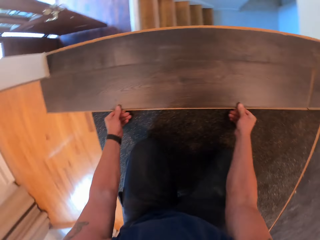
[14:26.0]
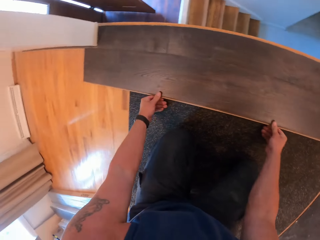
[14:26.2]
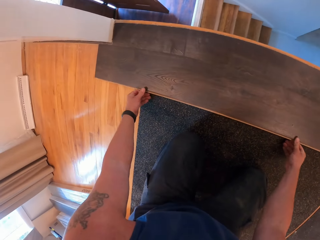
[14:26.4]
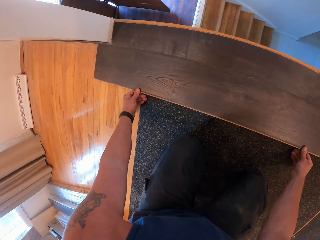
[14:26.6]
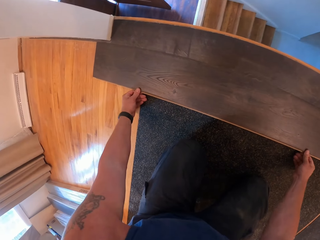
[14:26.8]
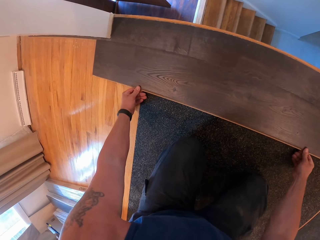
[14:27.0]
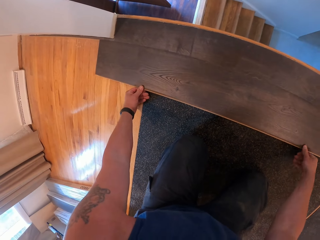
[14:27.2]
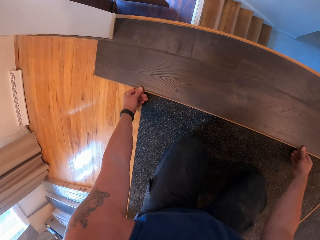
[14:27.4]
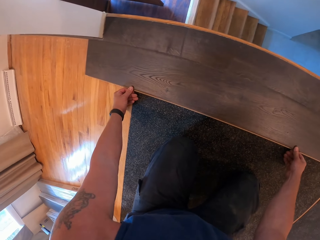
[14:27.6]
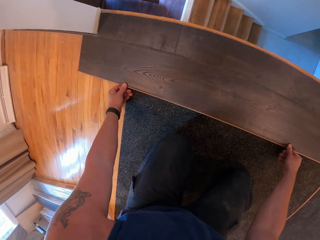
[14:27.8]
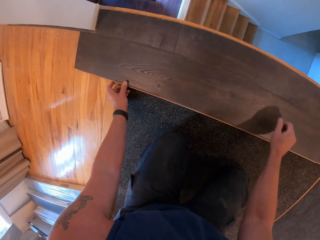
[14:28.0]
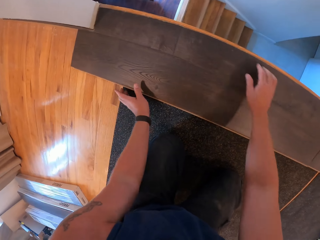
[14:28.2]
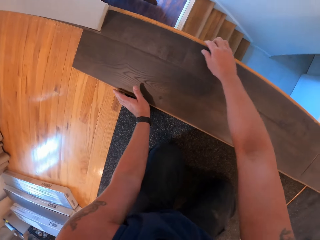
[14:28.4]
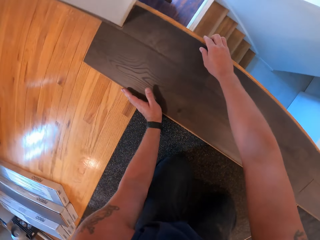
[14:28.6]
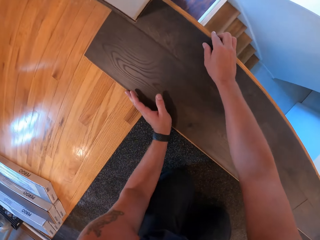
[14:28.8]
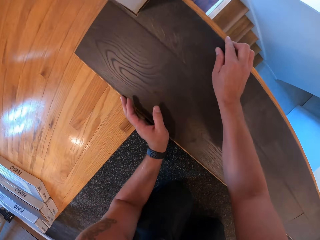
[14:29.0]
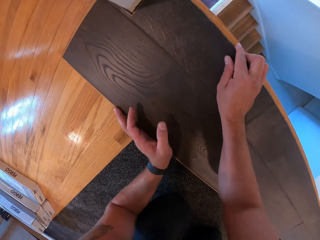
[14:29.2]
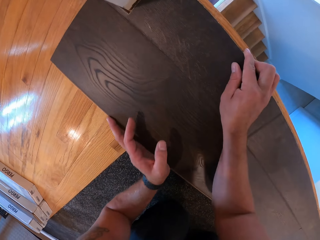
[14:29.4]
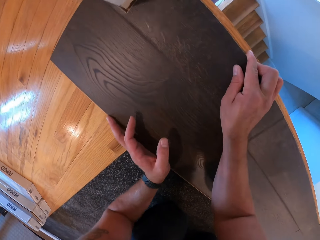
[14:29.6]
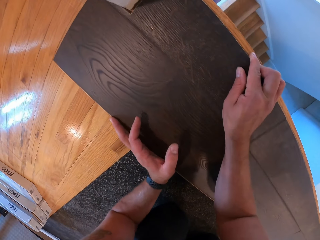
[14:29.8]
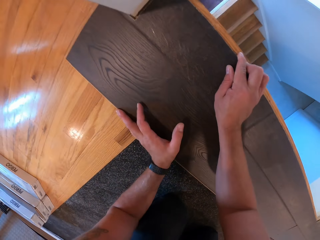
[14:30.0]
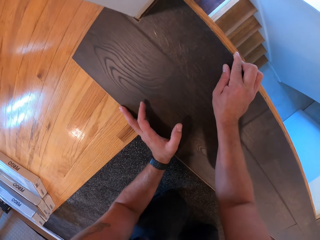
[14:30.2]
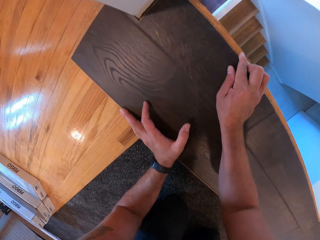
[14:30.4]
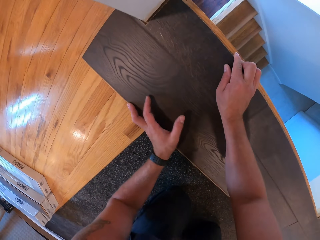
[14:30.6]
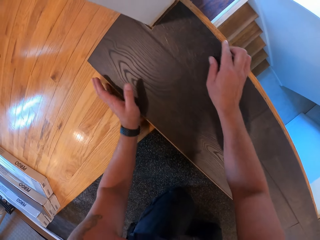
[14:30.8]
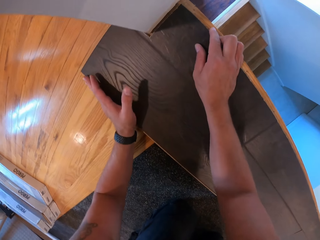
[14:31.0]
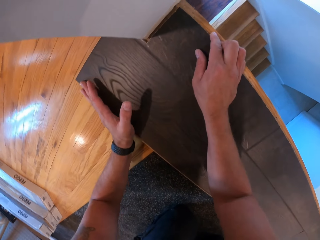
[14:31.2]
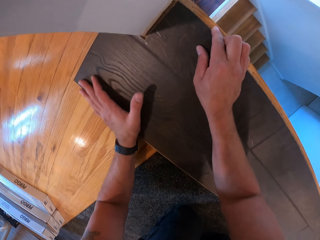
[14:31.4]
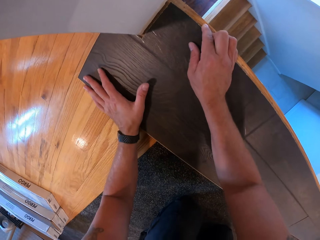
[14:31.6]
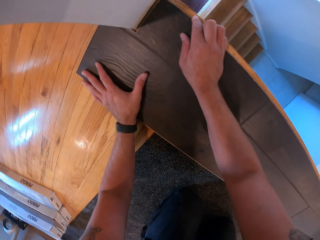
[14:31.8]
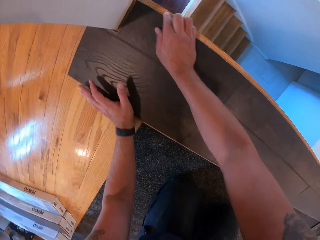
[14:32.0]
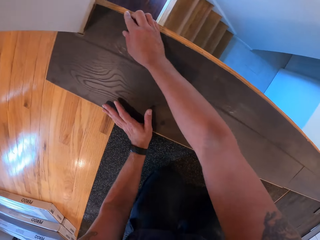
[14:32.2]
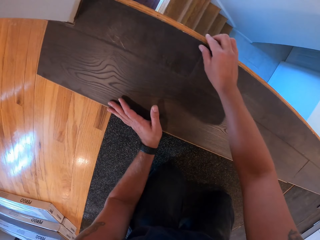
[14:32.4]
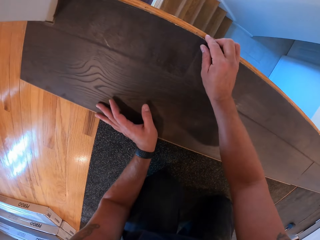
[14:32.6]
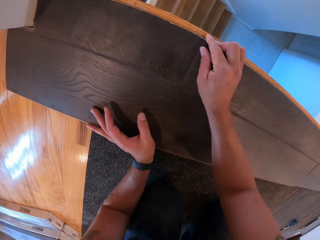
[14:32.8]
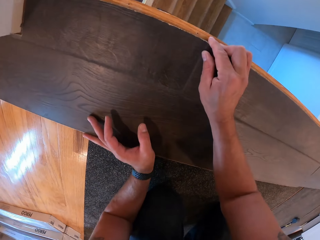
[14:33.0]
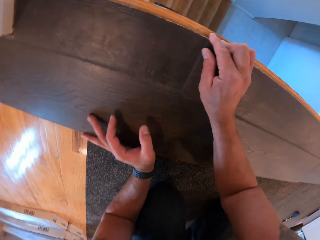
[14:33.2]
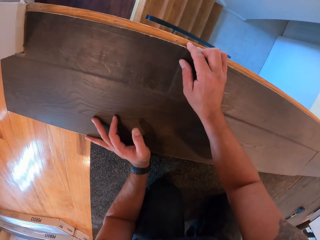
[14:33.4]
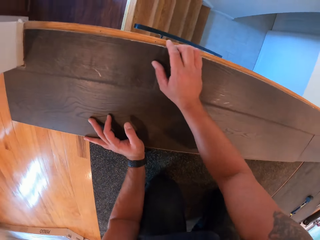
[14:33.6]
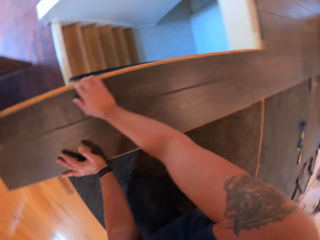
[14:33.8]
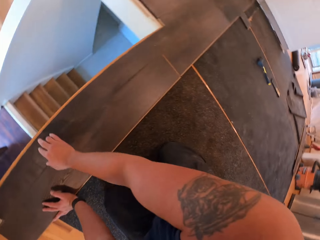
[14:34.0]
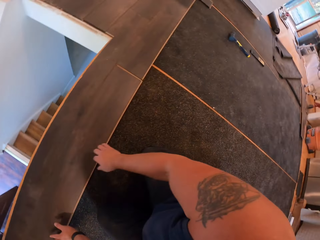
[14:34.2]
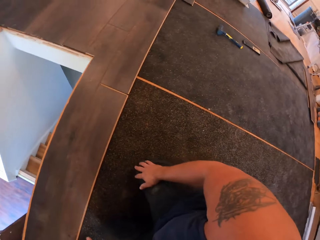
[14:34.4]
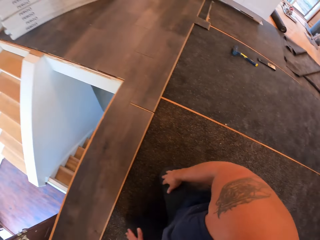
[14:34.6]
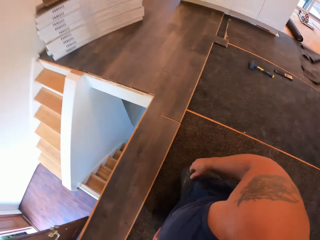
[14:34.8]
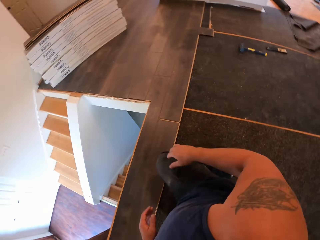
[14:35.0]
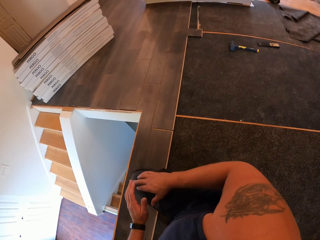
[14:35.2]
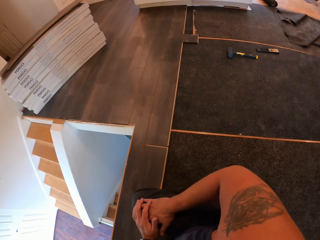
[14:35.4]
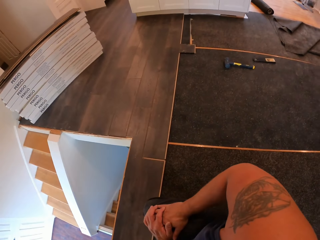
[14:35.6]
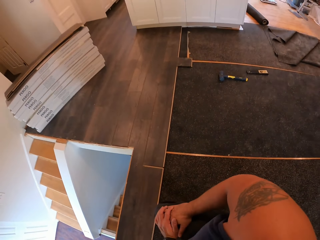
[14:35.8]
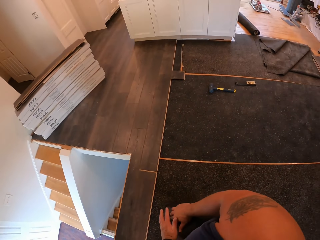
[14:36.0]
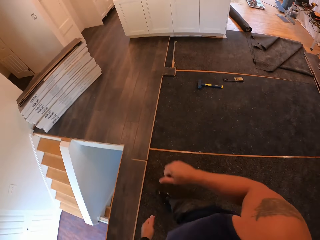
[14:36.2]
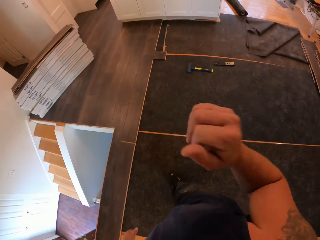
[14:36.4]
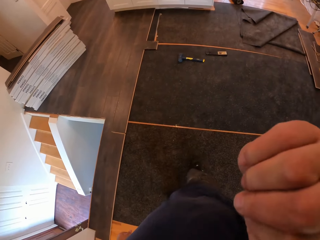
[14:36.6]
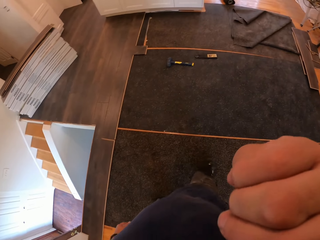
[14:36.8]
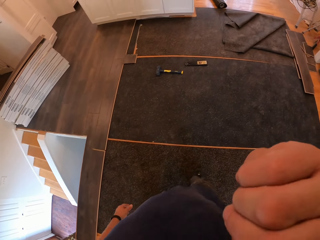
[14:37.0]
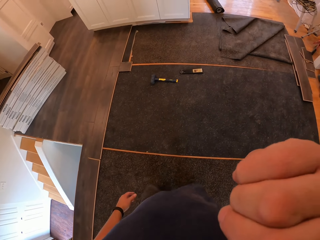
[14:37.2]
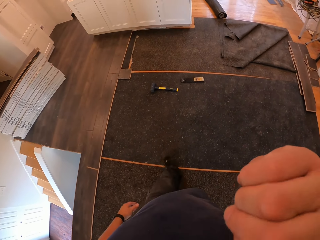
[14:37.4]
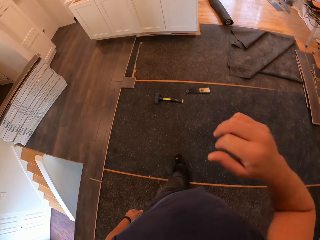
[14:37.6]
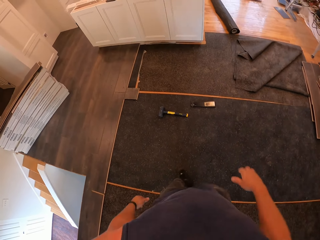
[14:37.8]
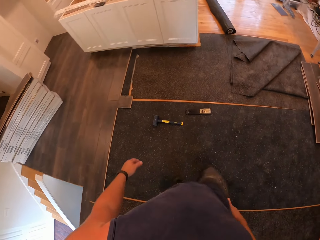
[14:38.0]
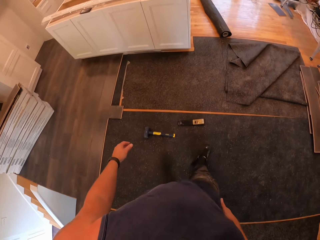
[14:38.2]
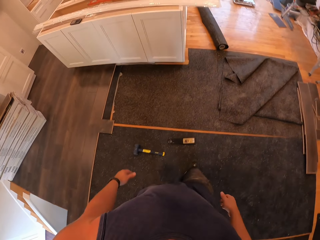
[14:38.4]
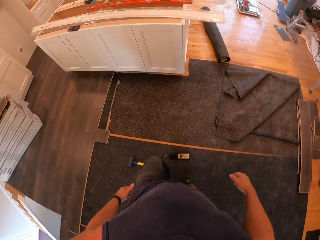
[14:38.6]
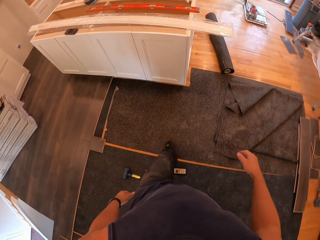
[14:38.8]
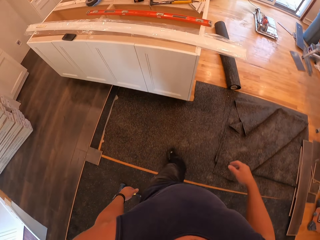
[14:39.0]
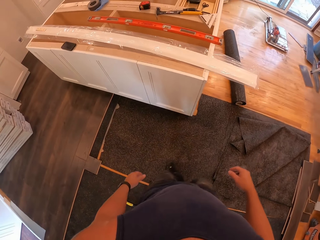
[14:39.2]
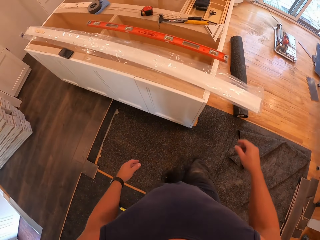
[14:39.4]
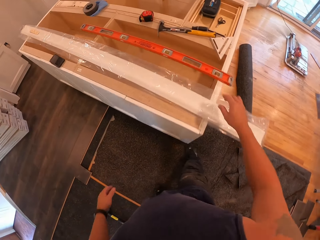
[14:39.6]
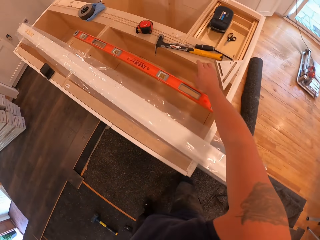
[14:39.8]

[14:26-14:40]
The camera wearer stands up. He touches his face. He walks around the room. He walks towards a kitchen table.

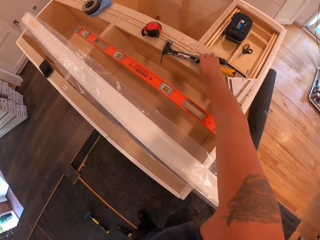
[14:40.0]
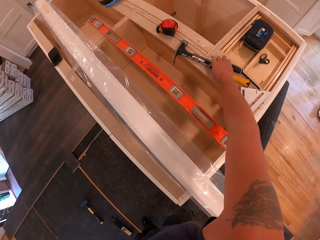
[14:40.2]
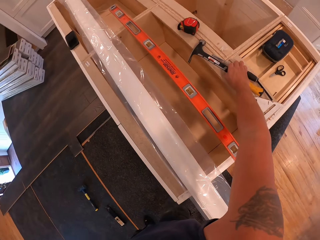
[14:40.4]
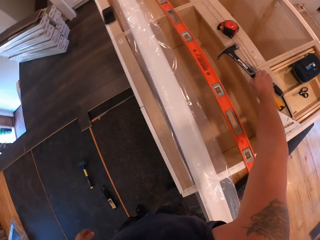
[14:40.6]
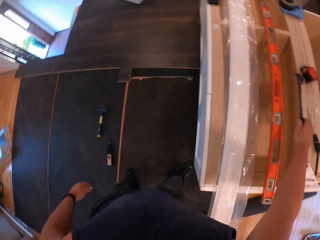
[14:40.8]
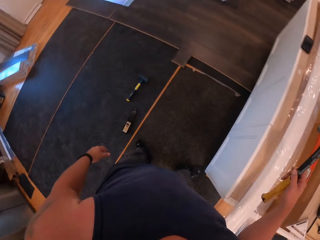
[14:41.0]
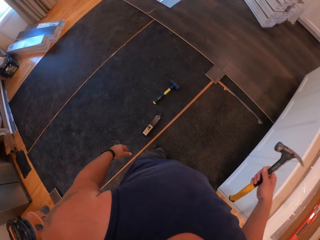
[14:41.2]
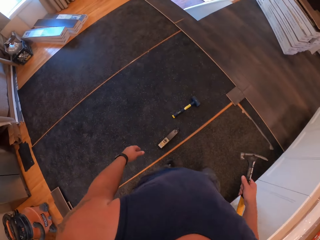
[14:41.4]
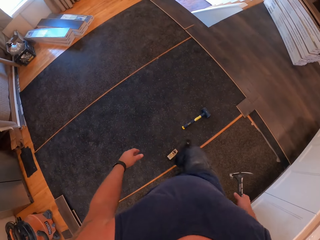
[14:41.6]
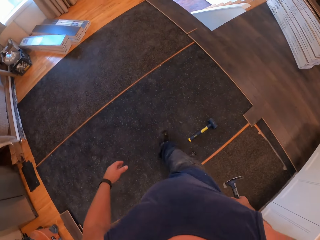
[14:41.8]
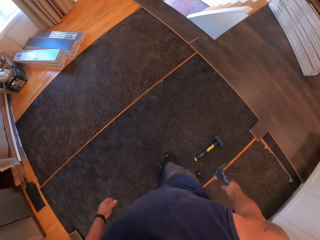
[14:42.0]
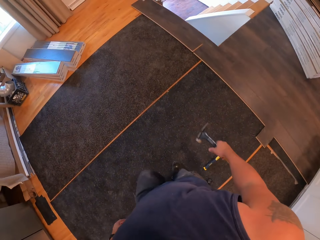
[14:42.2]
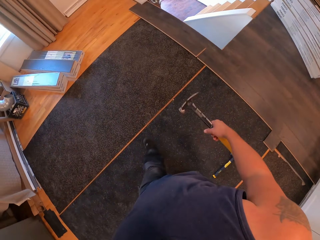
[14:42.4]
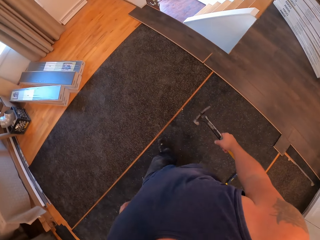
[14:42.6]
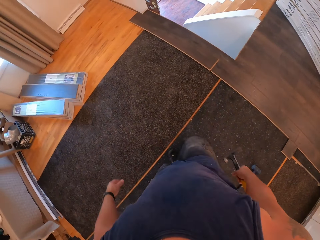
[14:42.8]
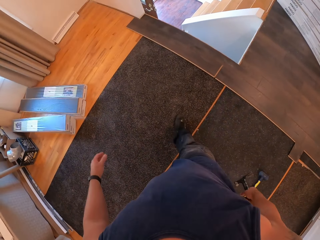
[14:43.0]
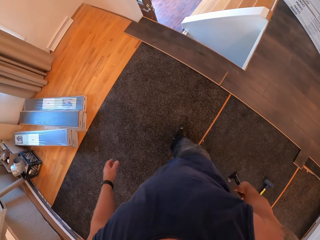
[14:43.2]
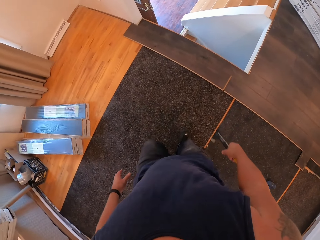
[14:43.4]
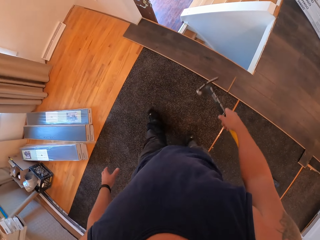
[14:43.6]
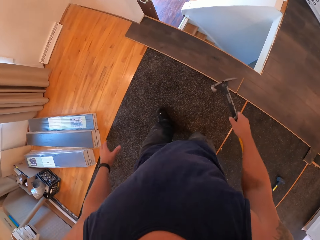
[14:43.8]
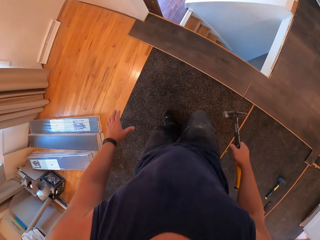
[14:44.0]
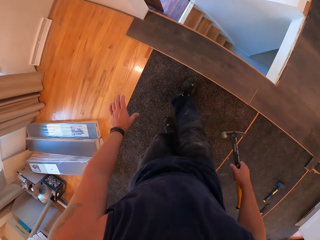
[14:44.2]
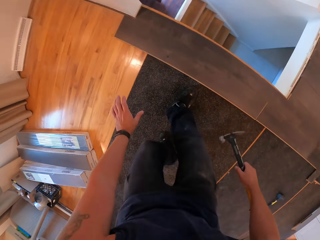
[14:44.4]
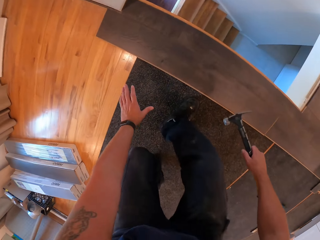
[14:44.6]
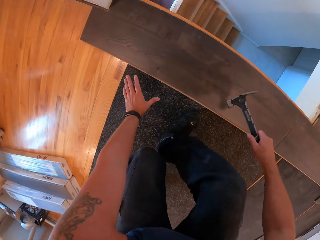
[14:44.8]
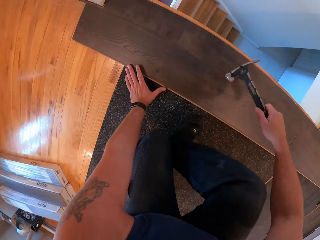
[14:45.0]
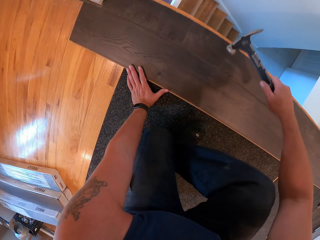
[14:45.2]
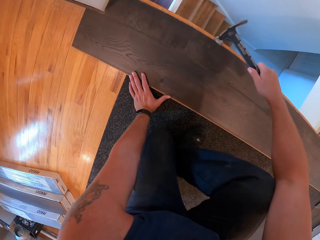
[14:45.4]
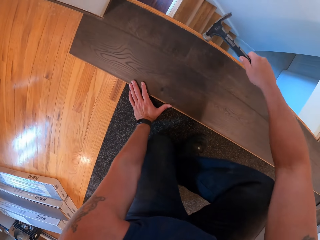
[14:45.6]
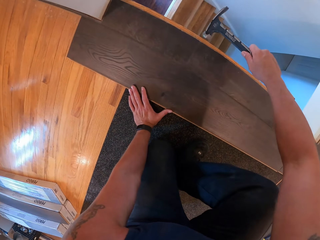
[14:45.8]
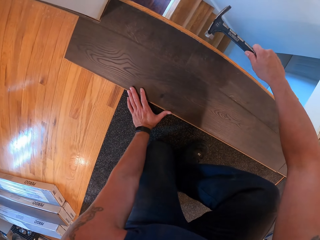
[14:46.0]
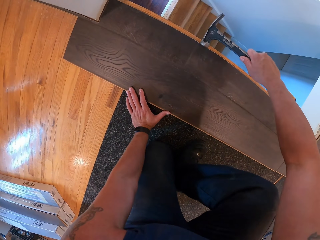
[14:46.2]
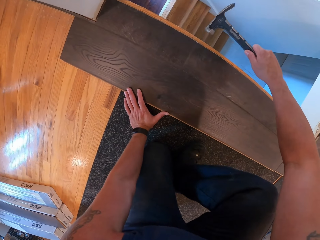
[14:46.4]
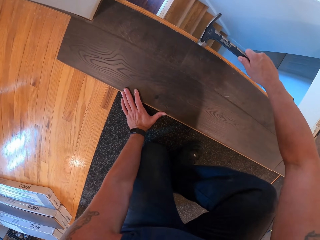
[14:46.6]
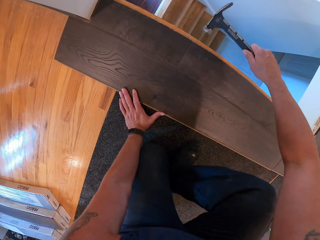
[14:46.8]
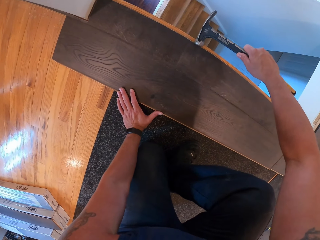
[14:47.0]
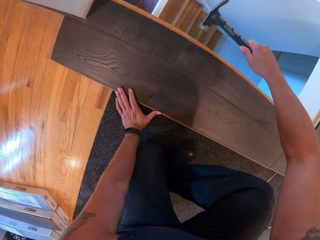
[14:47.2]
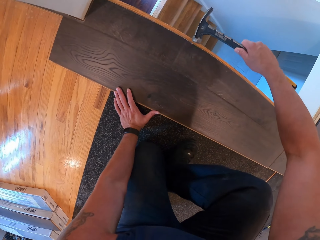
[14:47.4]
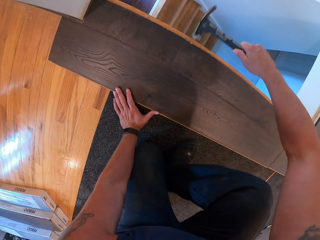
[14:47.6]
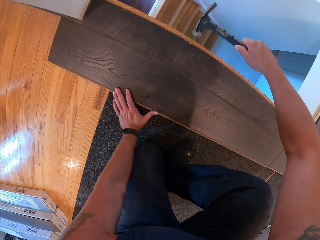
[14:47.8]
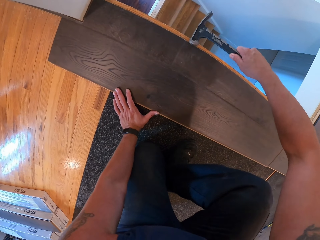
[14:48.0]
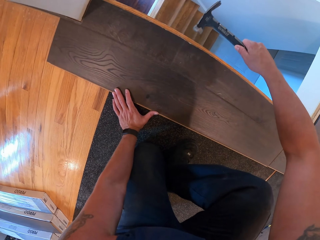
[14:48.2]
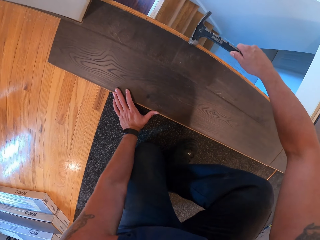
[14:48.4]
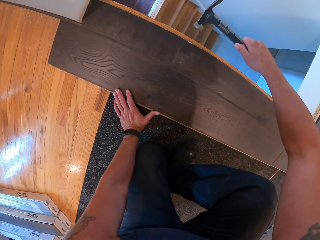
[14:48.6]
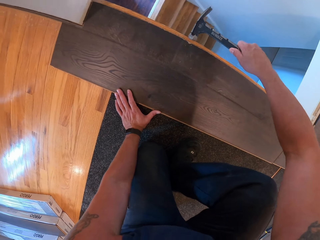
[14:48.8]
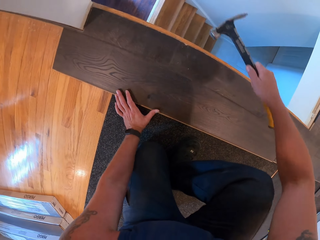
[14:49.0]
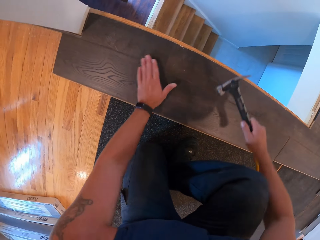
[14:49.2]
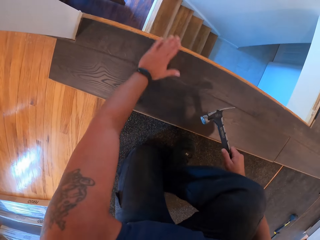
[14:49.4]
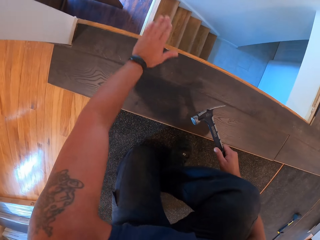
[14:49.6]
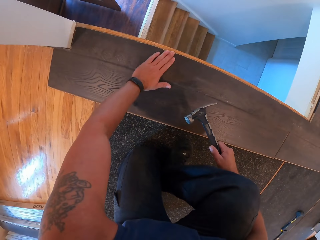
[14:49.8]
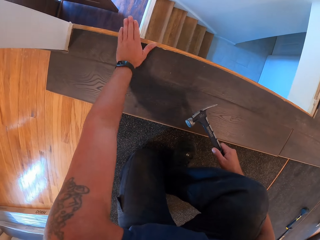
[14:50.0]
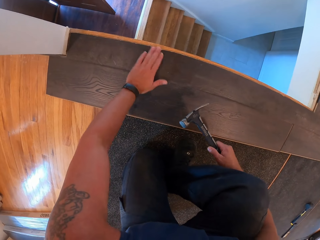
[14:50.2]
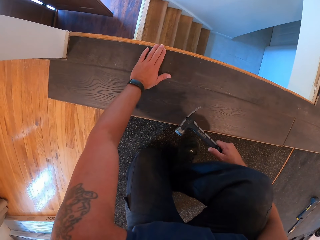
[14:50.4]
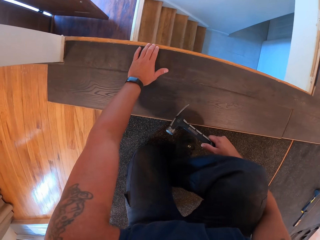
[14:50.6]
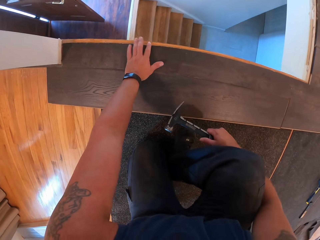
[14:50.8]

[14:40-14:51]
The camera wearer picks the hammer. They walk around the room. They walk back to the carpet. They kneel on the floor. They squat. They hit the carpet. They dust the carpet.
